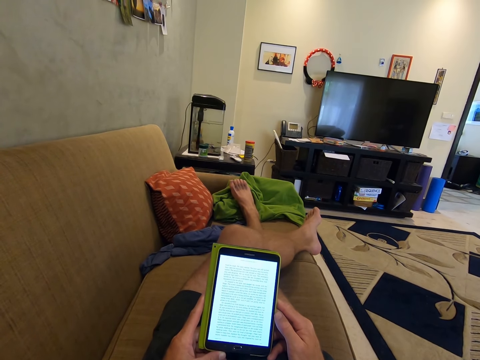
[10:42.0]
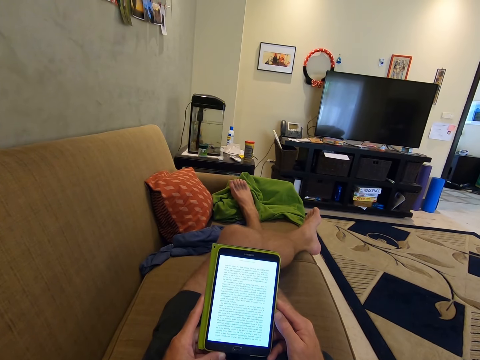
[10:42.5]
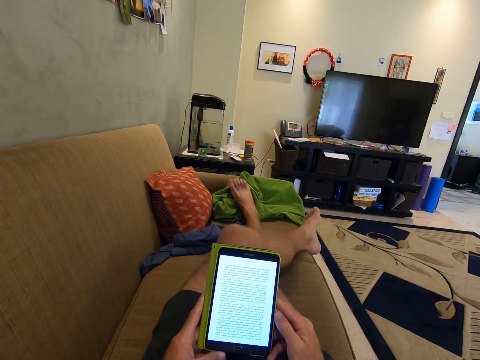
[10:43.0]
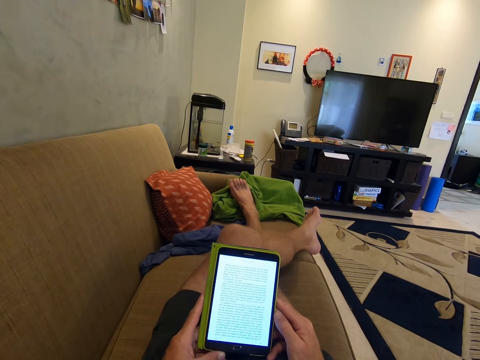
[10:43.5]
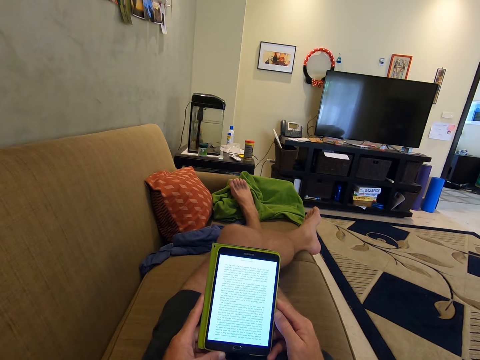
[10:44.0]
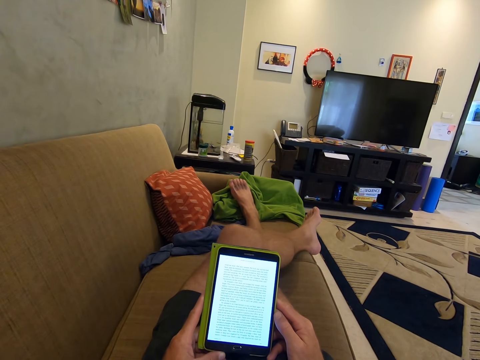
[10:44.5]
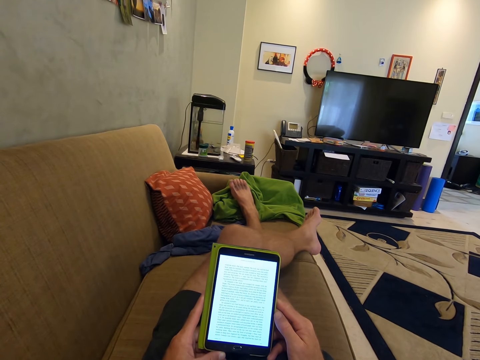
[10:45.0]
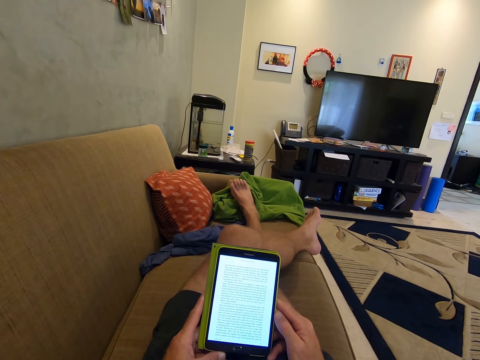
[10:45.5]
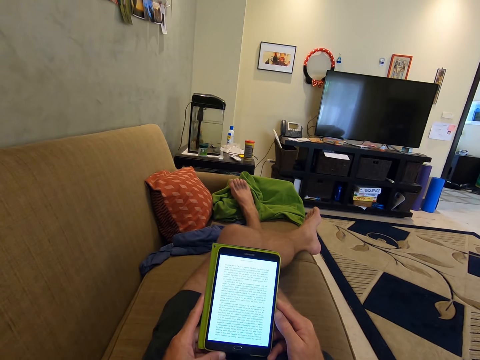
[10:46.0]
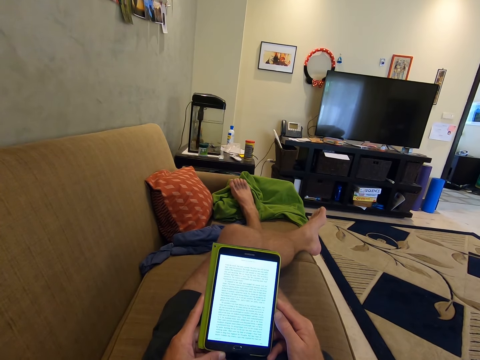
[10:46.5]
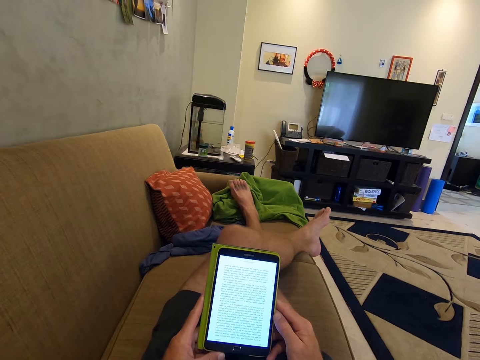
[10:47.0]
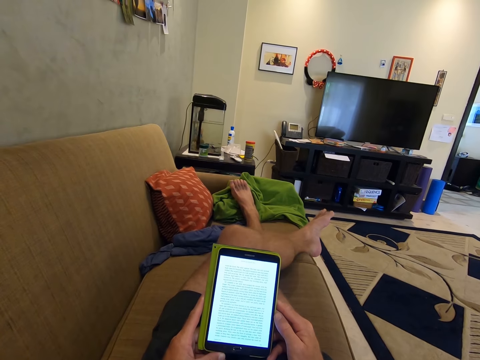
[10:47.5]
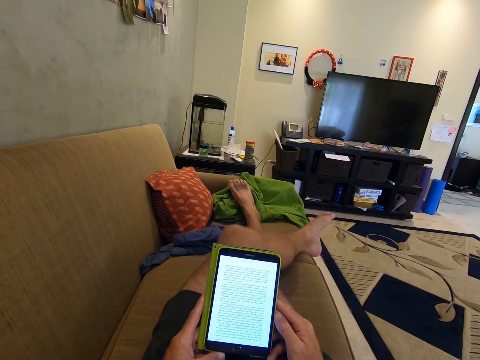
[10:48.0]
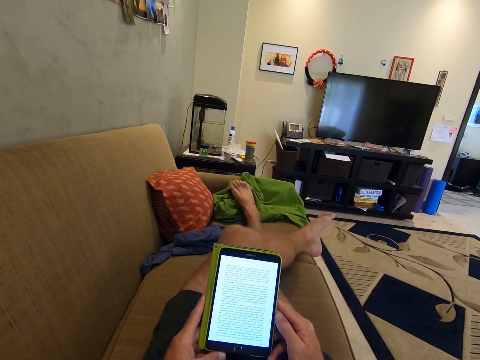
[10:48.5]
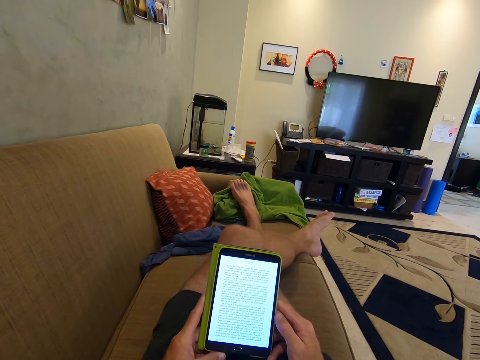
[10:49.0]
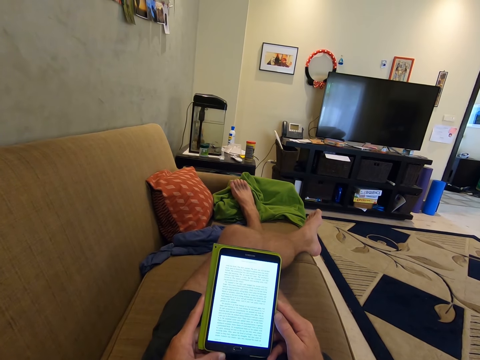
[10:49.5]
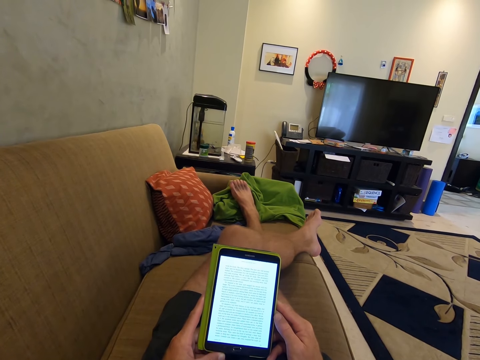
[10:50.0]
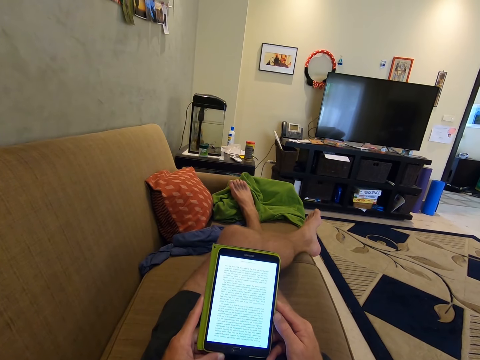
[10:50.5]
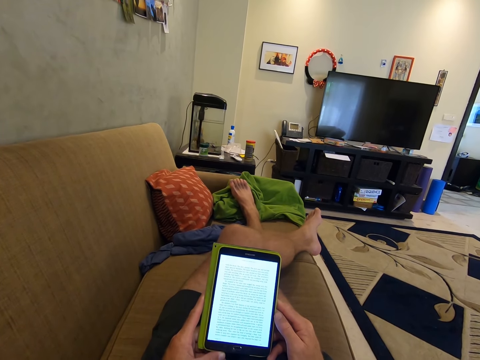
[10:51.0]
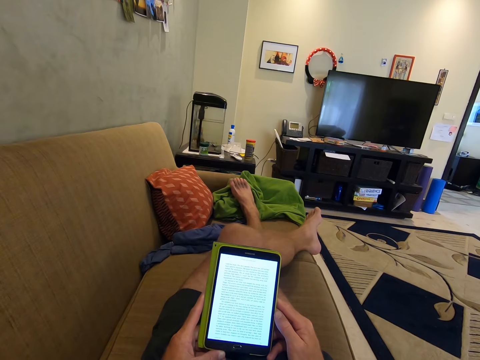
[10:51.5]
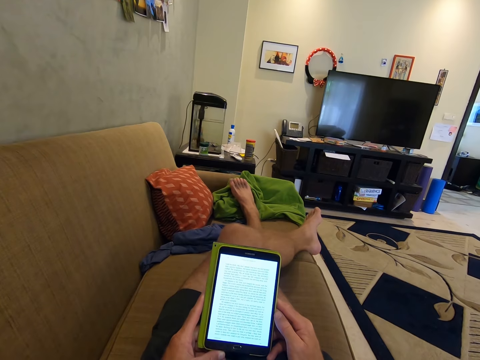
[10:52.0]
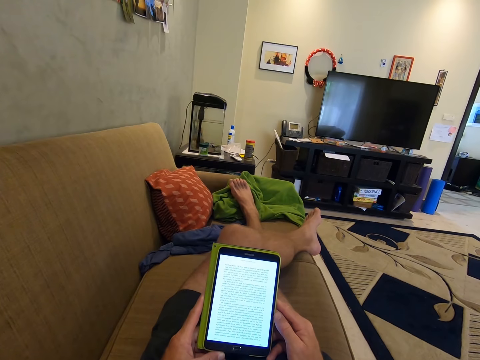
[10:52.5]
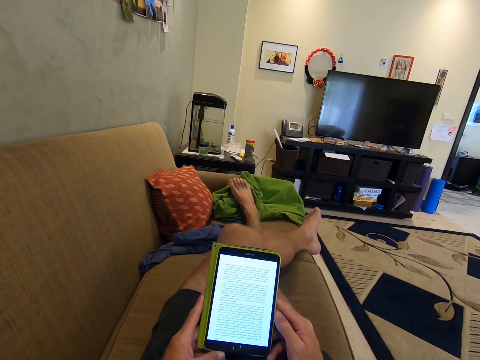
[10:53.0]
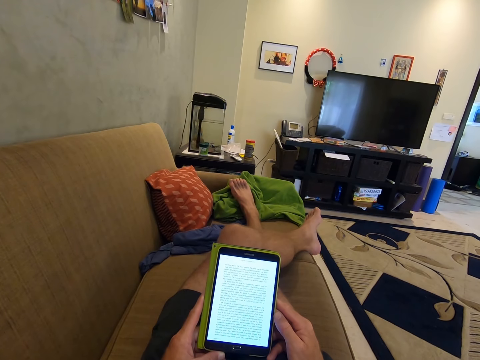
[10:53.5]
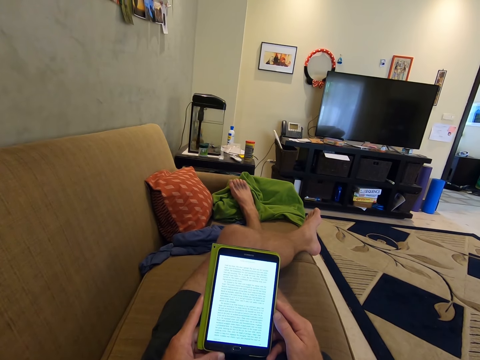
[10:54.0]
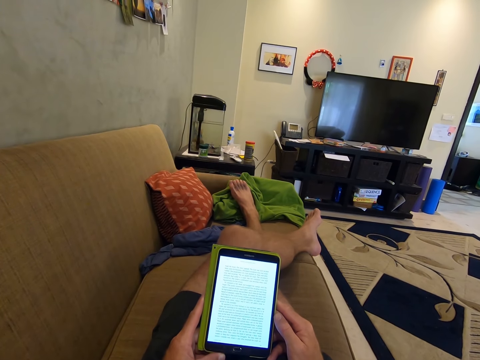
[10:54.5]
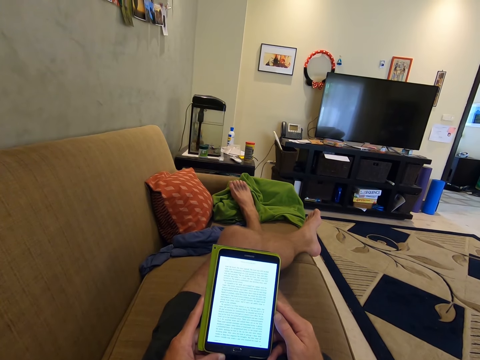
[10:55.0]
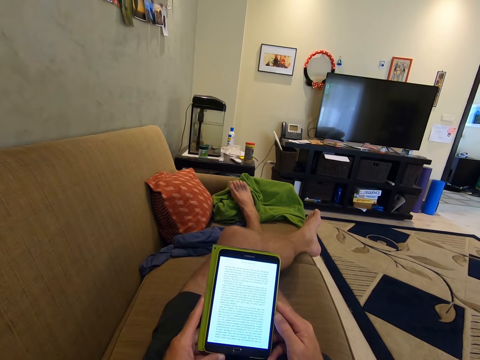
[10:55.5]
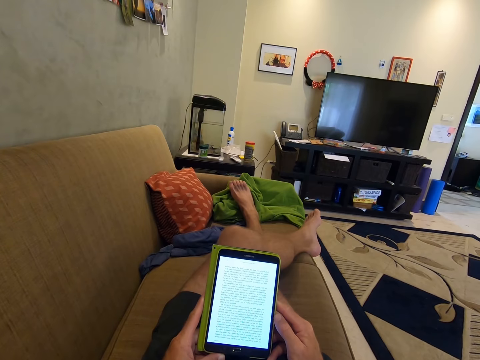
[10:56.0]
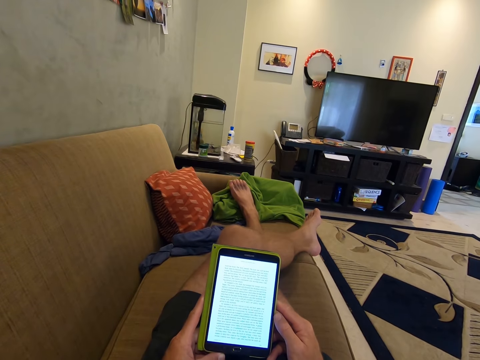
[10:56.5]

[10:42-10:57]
The camera wearer moves the left leg. They use the phone with both hands.

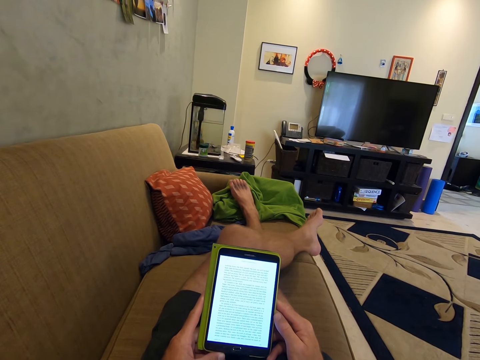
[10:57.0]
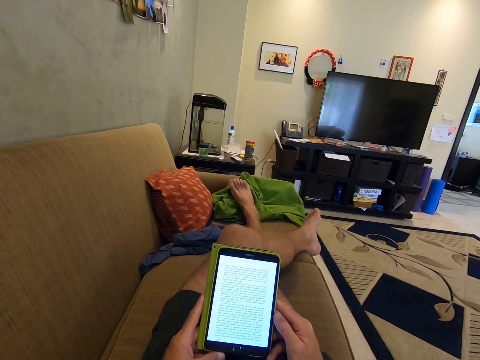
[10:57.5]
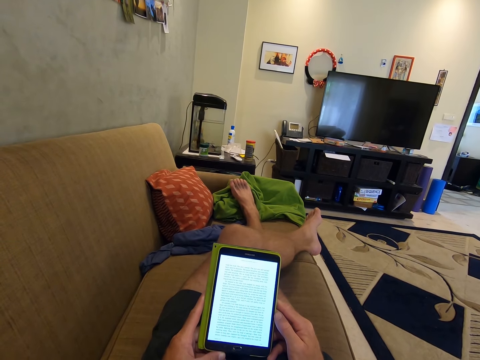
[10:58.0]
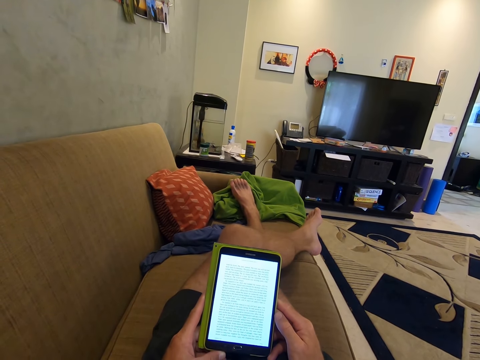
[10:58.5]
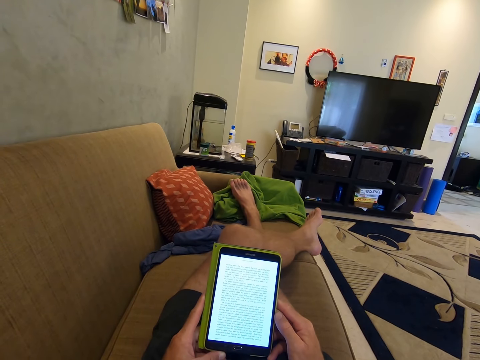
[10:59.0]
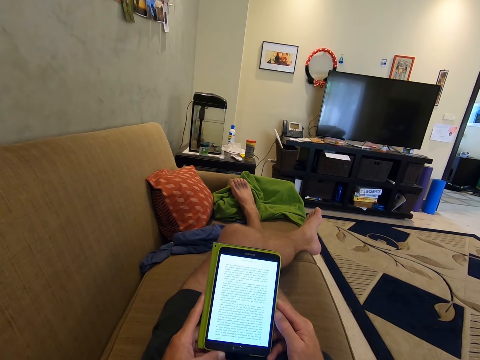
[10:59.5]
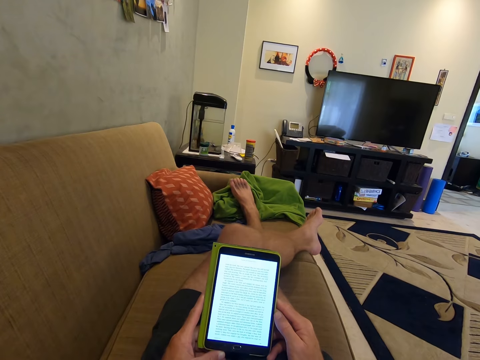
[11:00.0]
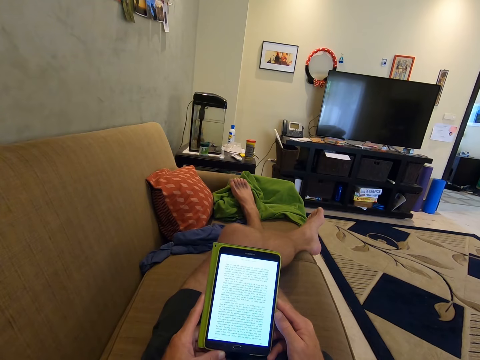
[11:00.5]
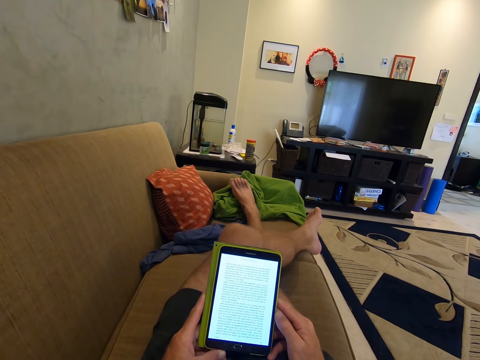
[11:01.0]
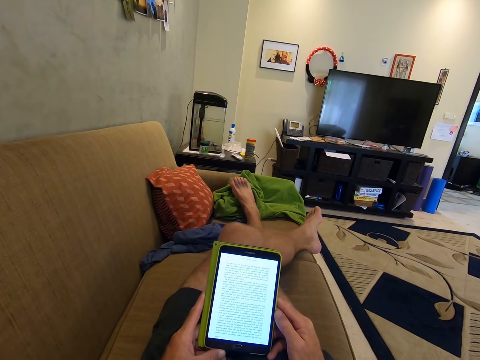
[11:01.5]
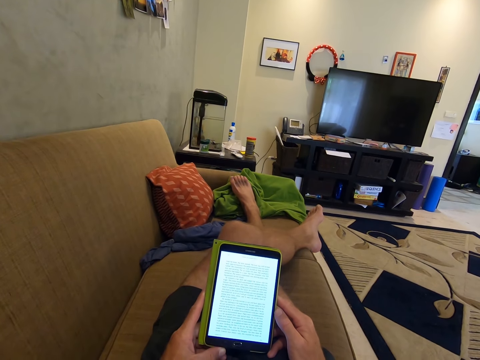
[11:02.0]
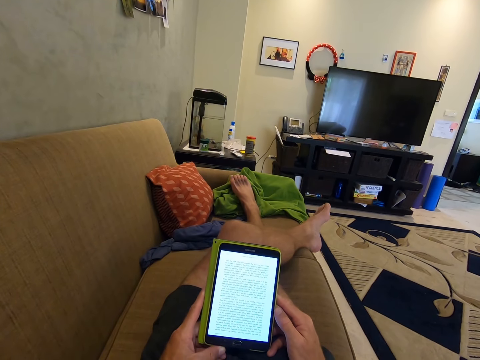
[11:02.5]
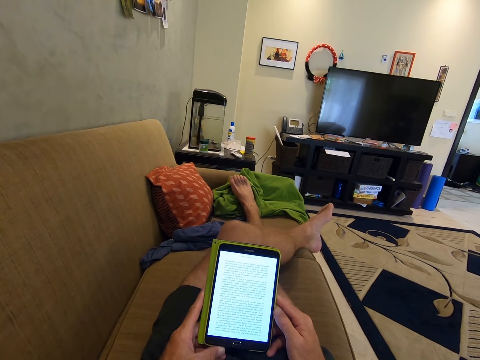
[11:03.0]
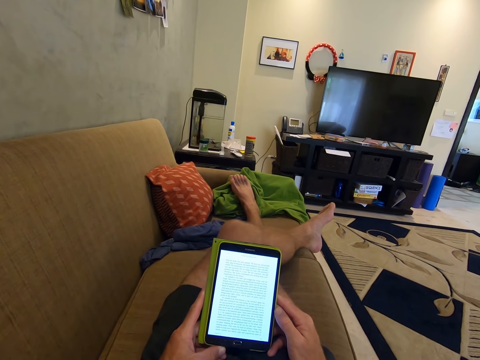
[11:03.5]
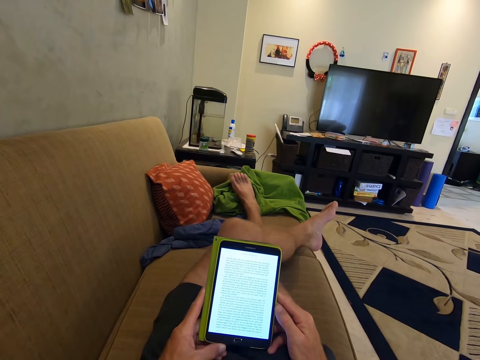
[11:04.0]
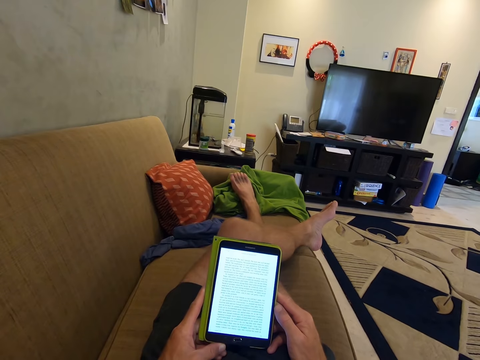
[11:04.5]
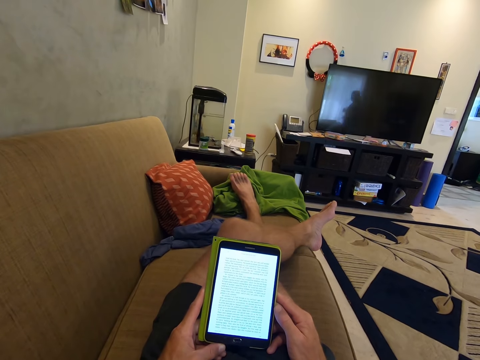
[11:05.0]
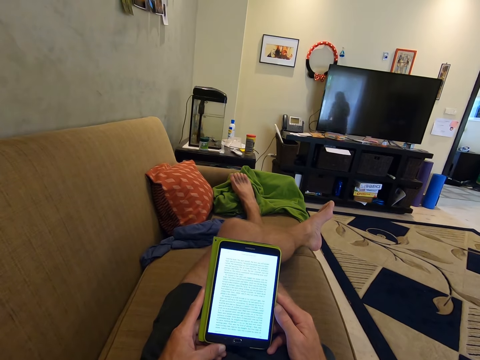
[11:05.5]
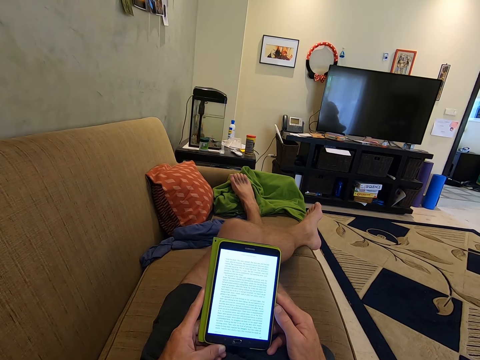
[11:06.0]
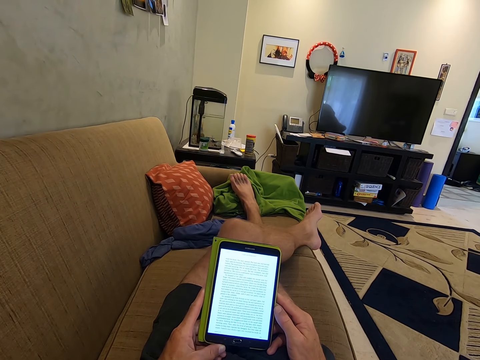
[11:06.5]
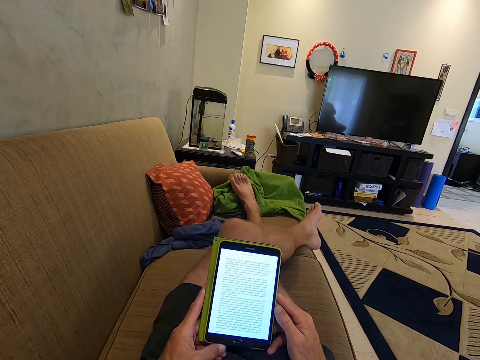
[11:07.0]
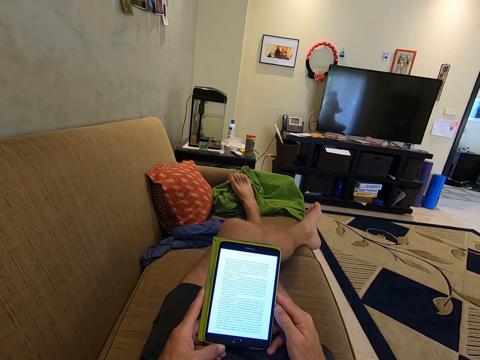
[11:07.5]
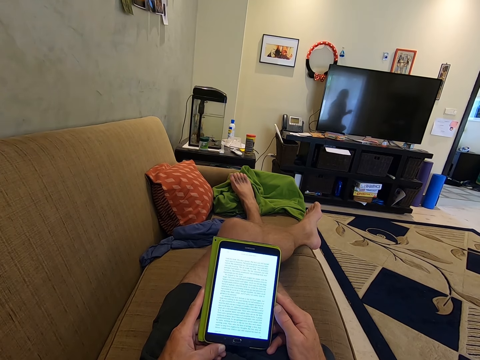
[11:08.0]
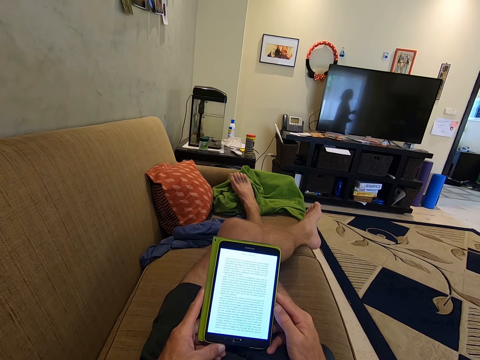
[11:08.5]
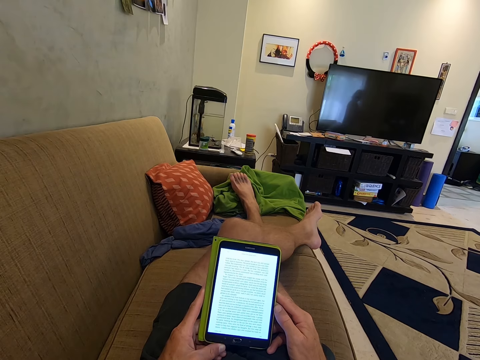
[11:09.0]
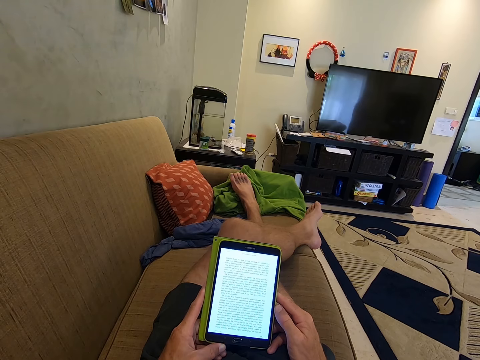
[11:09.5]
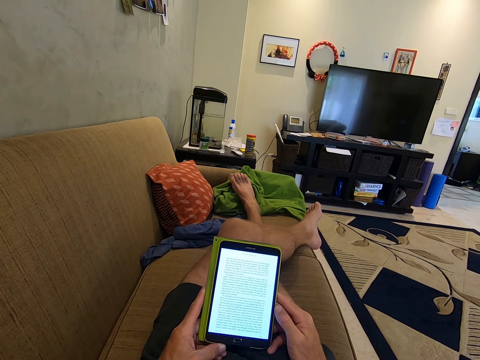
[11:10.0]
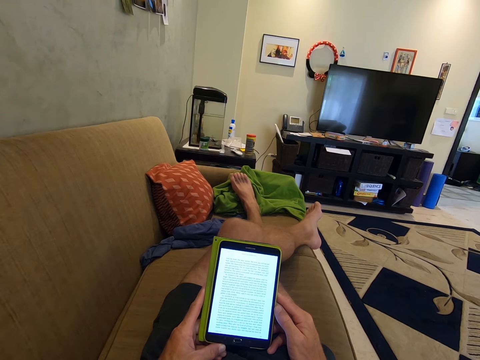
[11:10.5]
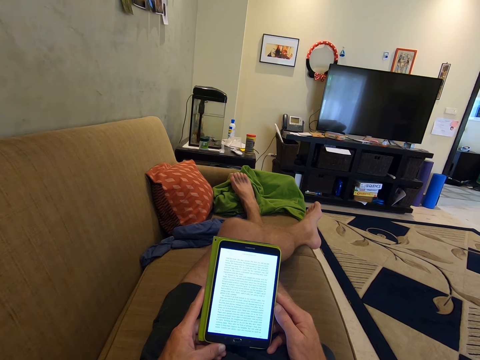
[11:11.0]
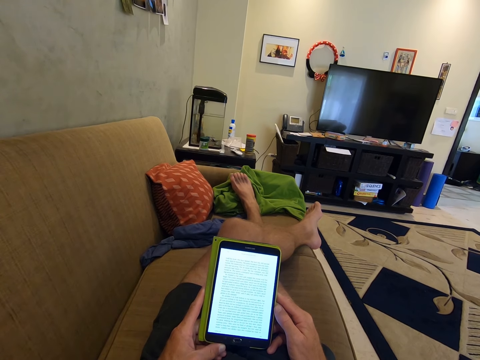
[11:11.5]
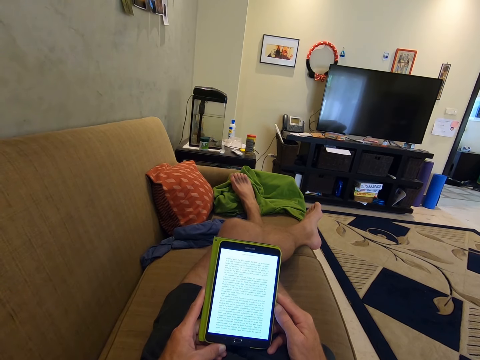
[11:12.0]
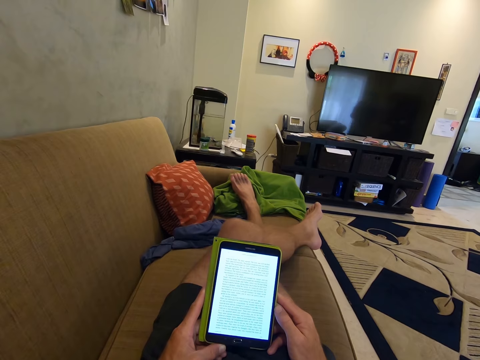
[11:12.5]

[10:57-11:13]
The camera wearer moves the left leg. They use the phone with both hands.
